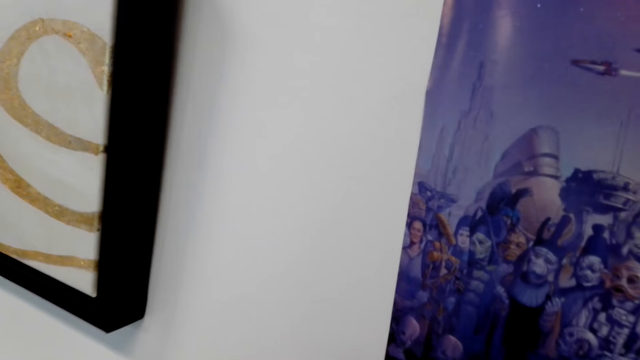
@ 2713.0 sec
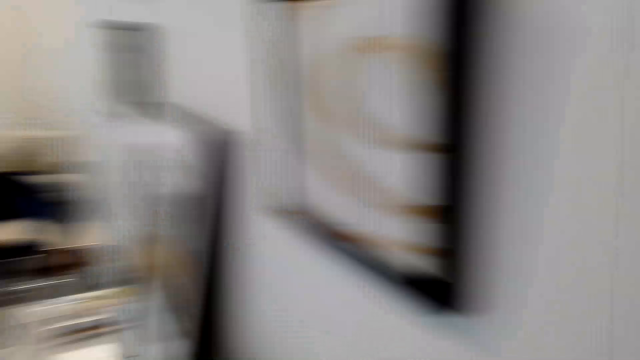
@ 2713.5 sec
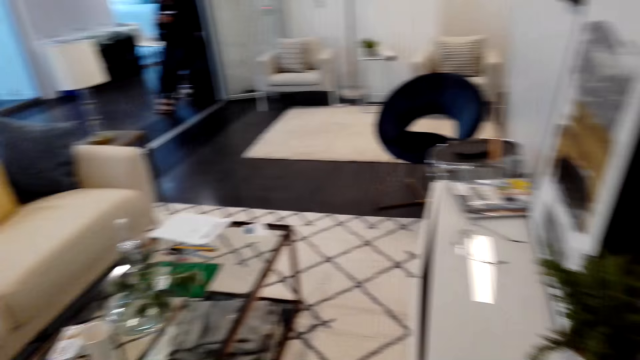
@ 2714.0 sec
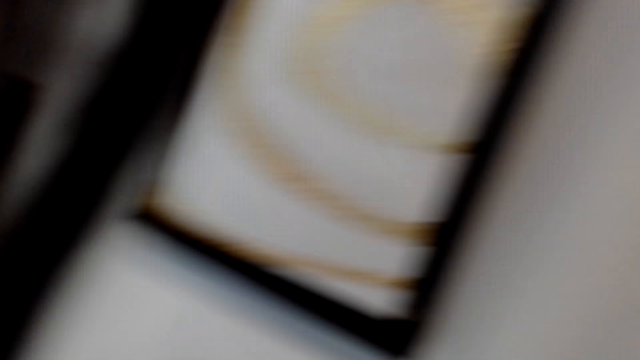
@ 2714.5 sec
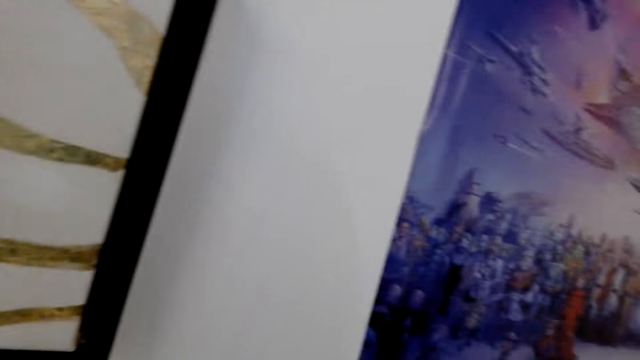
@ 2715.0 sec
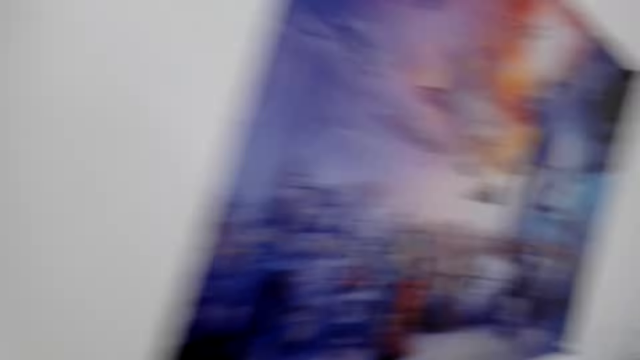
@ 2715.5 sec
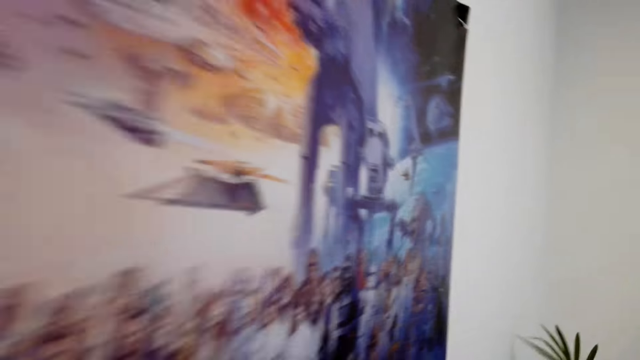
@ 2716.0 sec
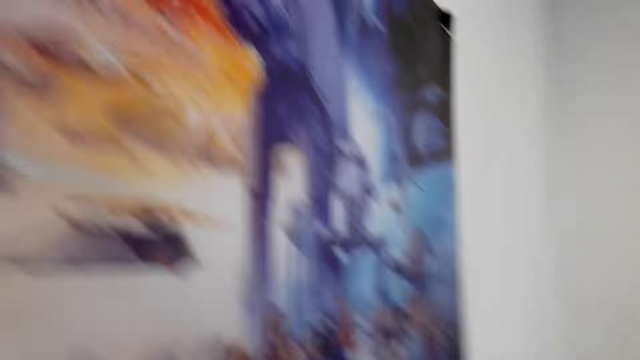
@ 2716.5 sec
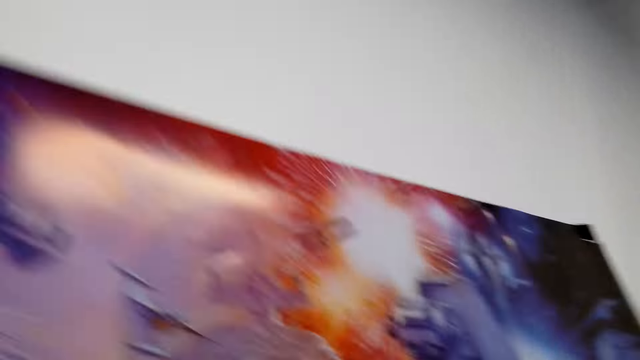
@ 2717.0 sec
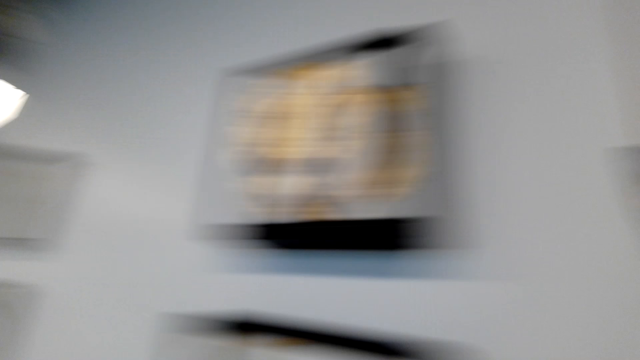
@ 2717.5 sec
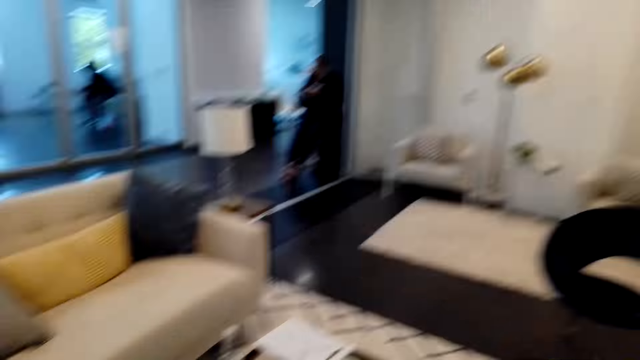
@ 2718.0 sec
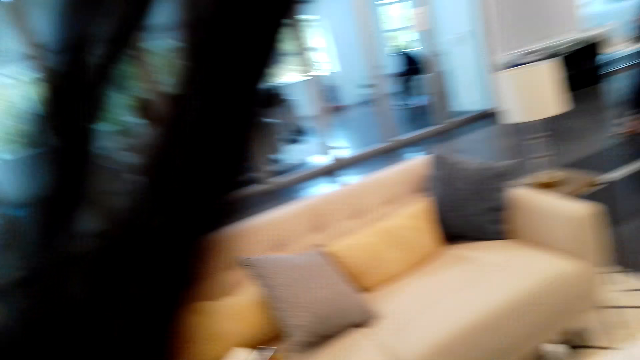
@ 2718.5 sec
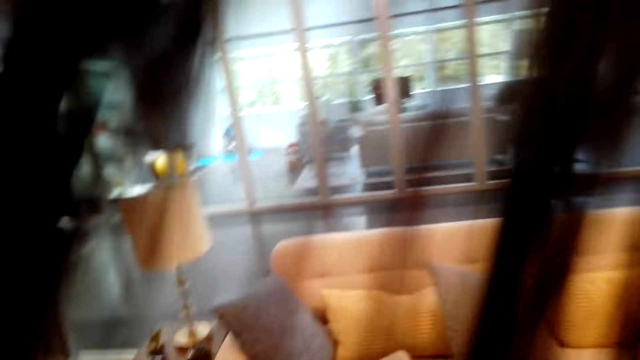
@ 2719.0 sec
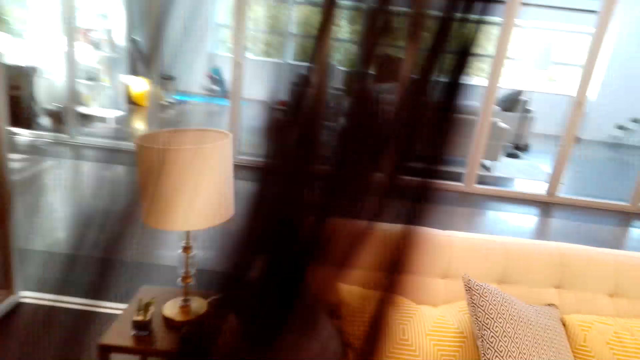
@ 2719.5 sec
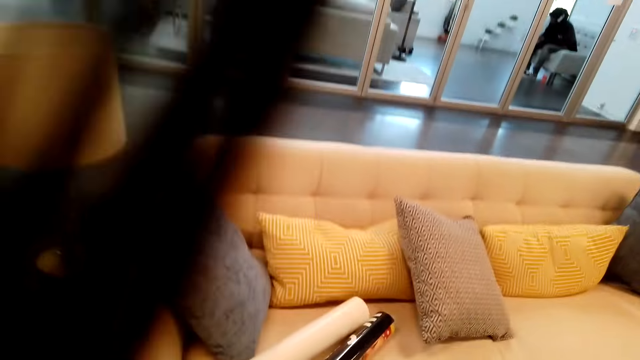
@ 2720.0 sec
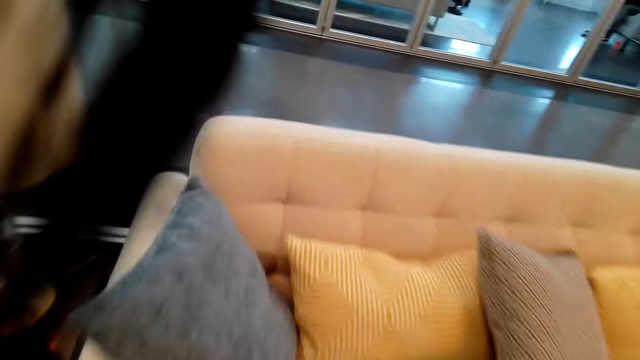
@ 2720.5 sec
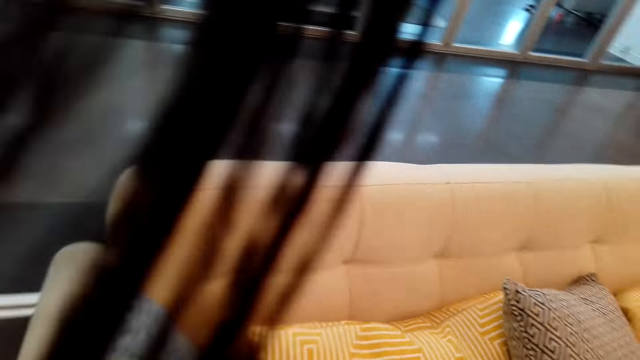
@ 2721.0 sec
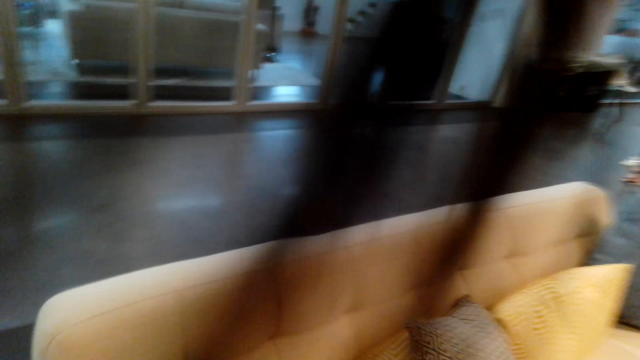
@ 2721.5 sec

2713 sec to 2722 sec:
The camera wearer looks around. They look around again. They walk around.

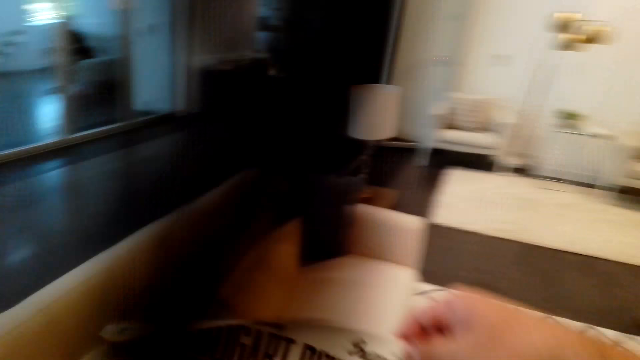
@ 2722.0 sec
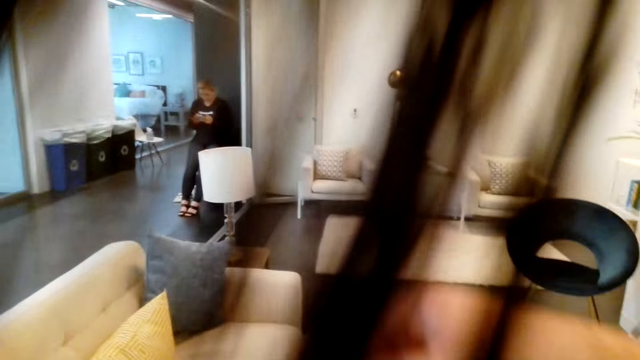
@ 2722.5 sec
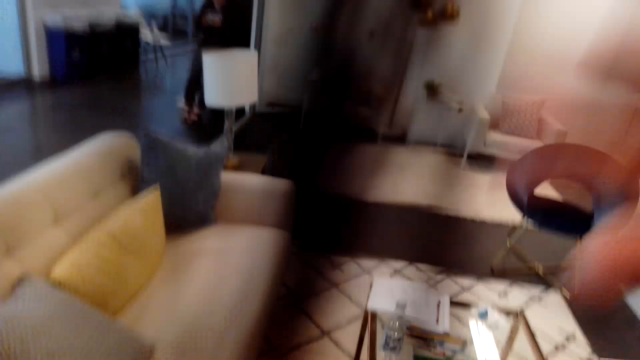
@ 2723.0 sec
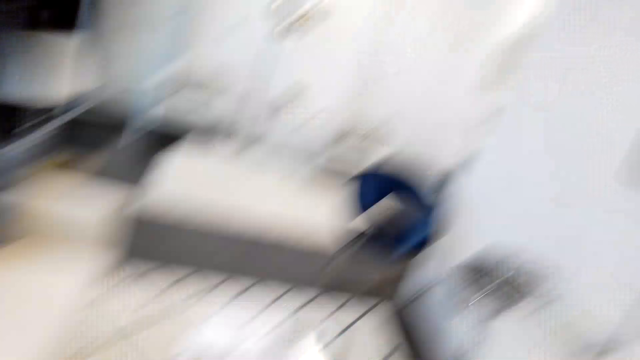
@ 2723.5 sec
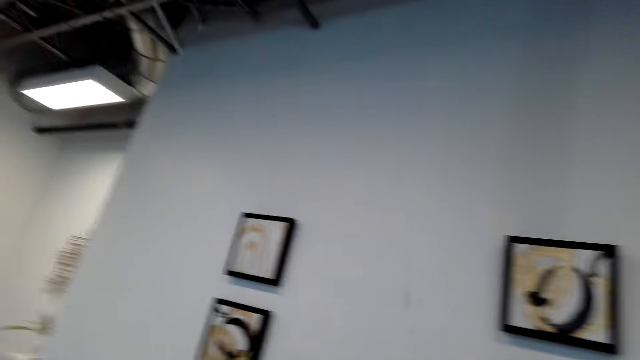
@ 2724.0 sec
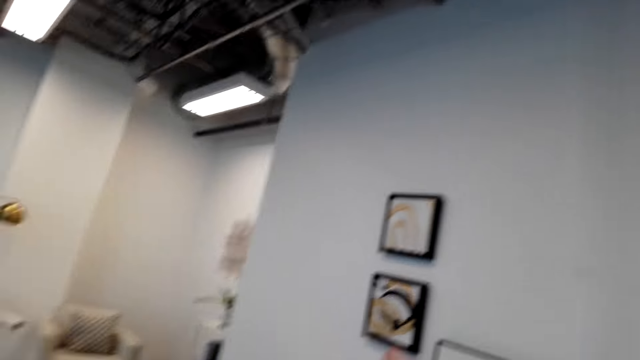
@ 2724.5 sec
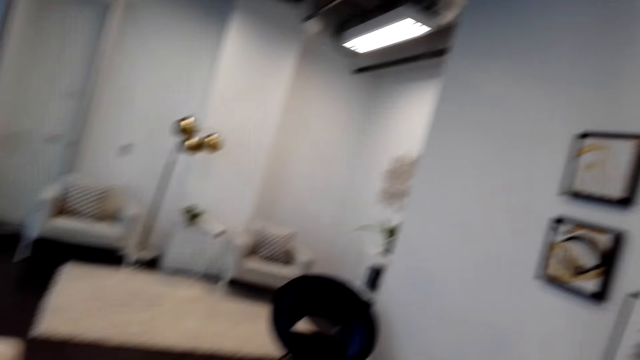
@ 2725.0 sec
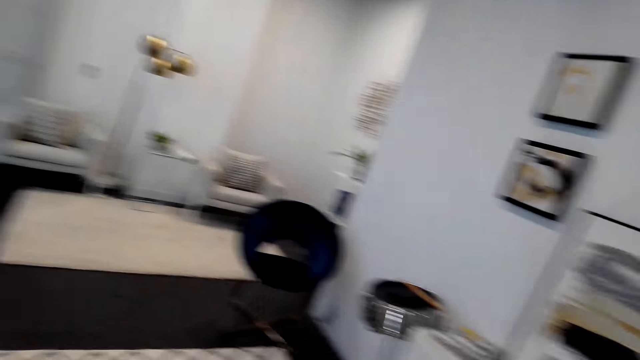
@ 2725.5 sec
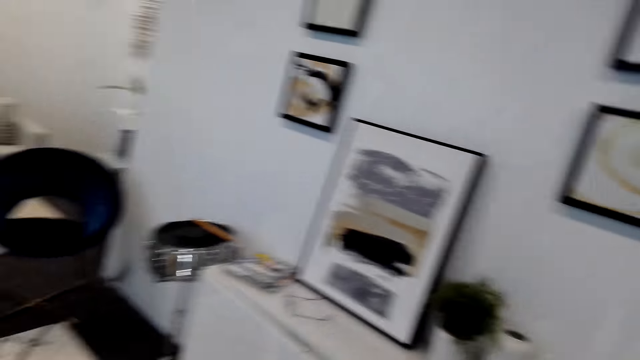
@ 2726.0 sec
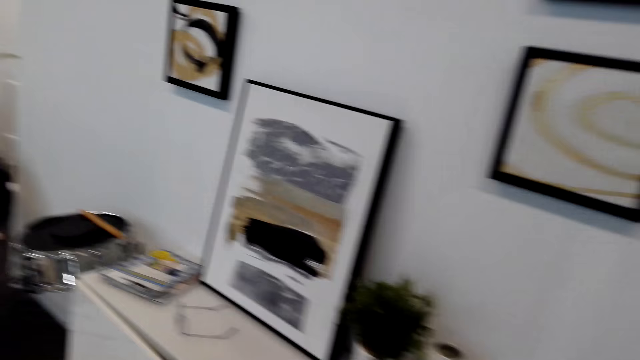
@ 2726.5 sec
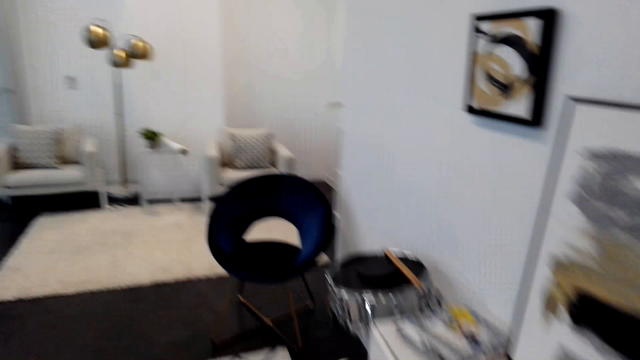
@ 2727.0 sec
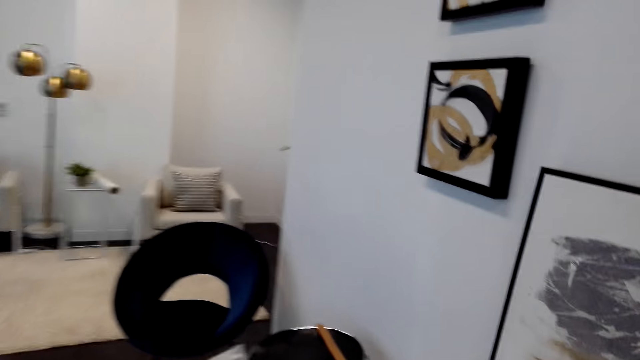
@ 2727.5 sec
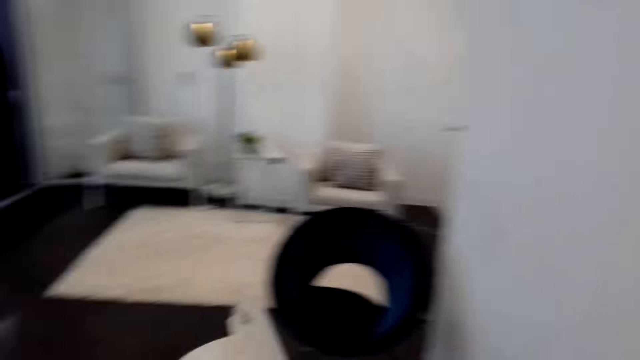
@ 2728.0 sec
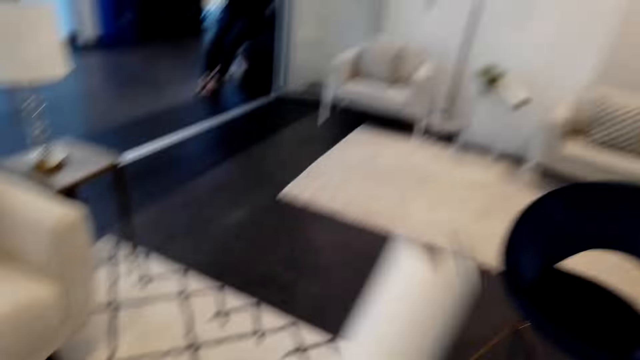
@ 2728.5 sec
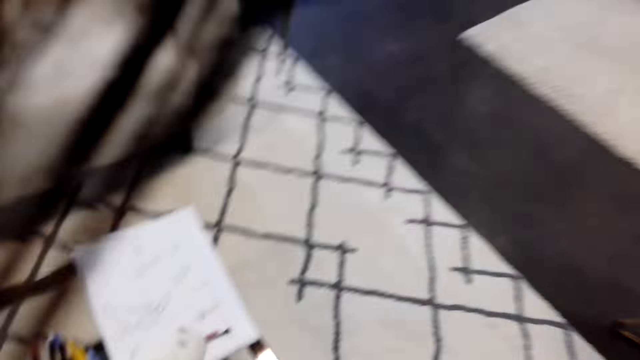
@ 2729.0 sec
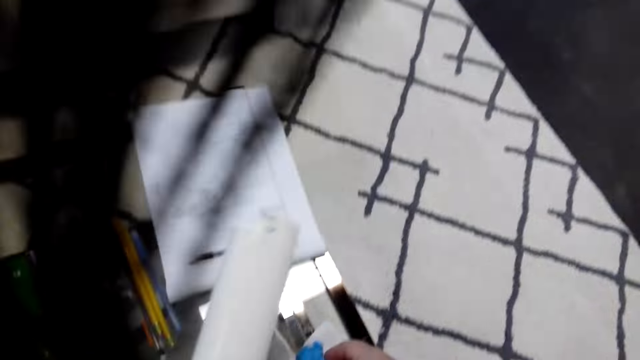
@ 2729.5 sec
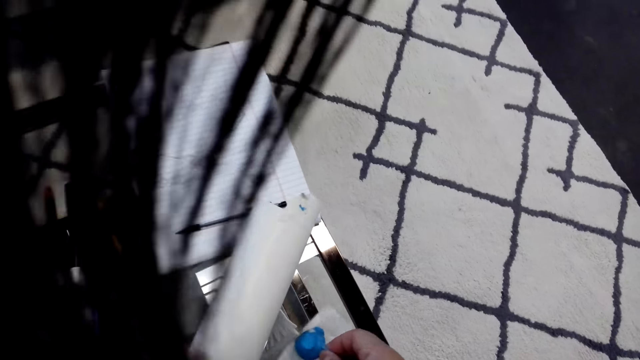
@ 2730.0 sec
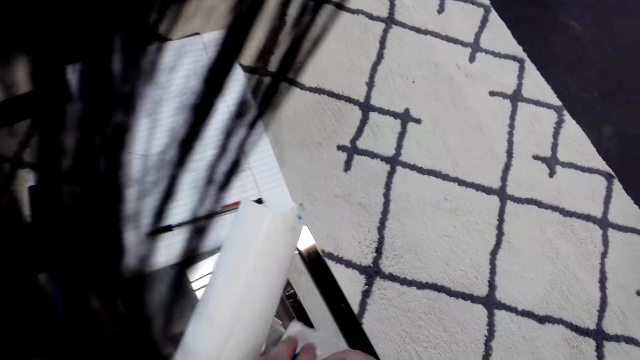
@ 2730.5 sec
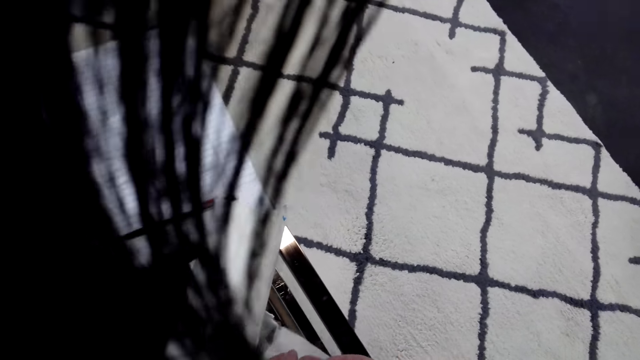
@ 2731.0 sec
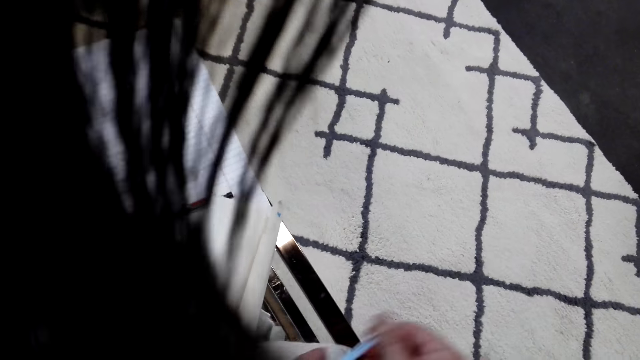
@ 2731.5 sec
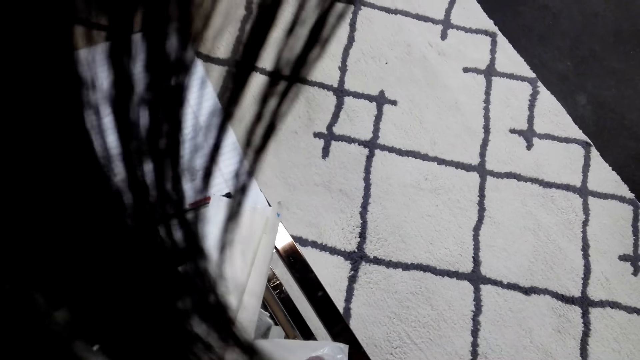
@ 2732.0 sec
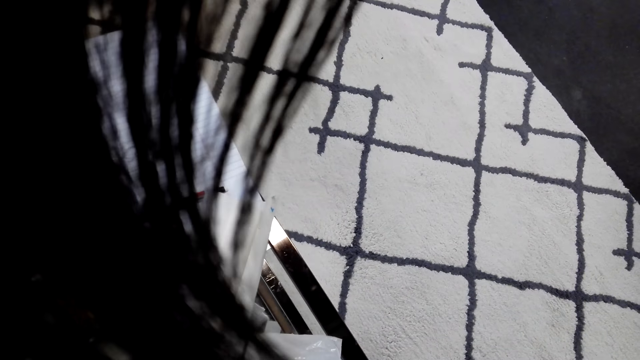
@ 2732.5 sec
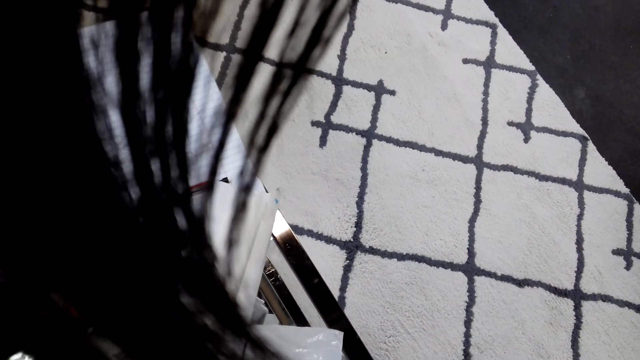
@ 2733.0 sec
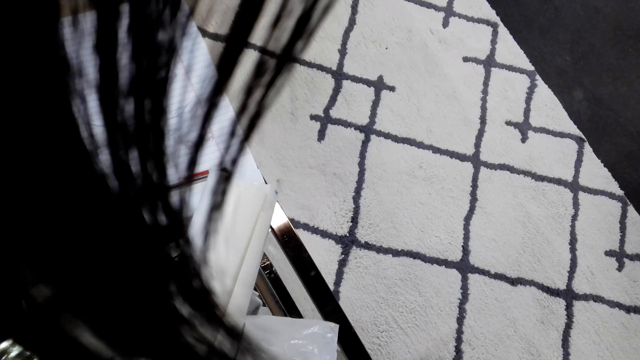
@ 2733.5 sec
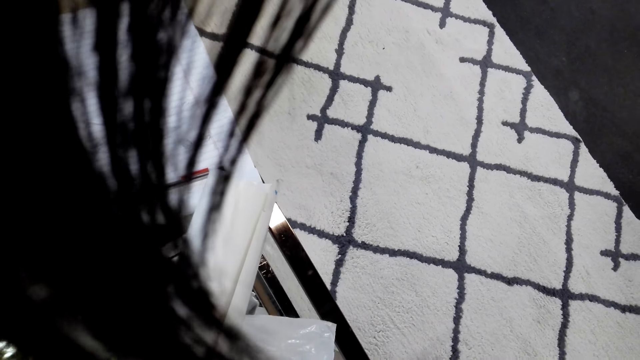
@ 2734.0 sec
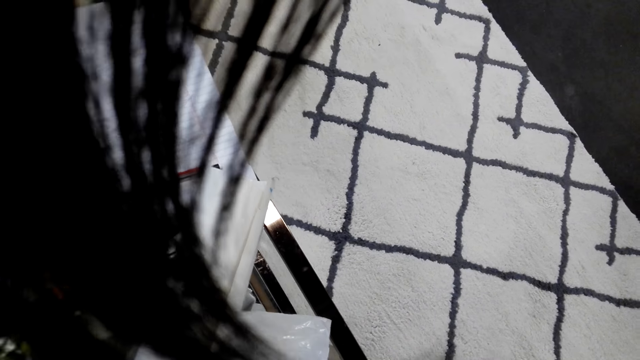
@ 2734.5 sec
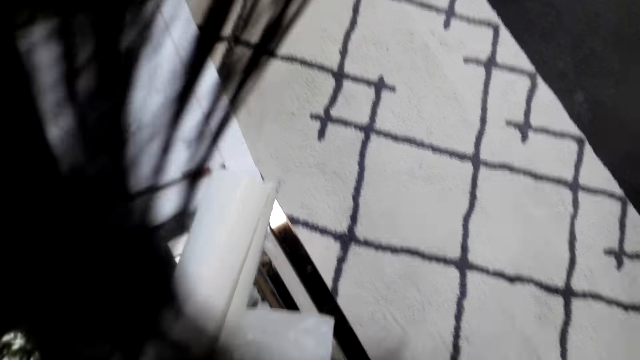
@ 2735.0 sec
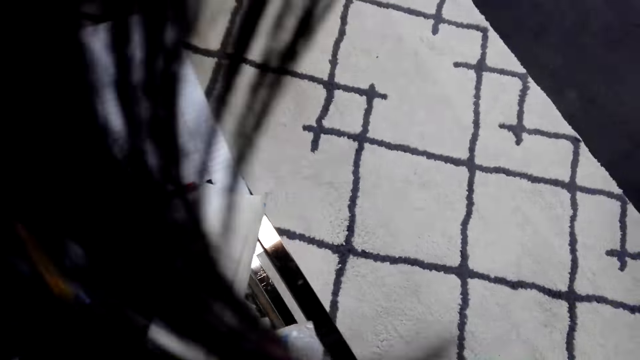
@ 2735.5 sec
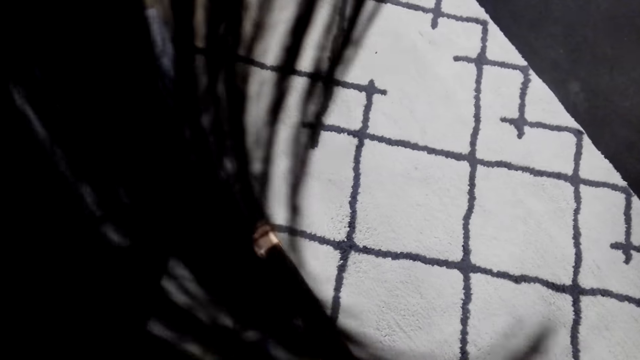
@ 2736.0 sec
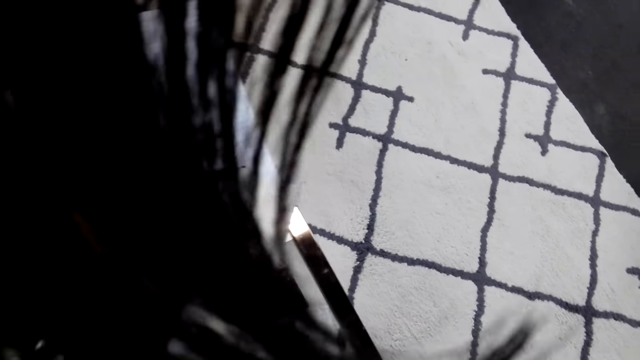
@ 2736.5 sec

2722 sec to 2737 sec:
The camera wearer picks up a canvas wallpaper. They look around. They walk around. They hold the canvas wallpaper. They hold something.
